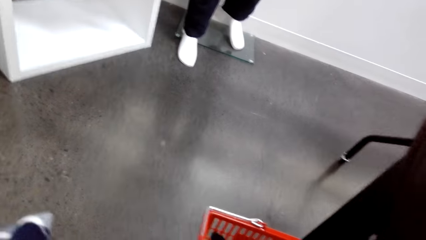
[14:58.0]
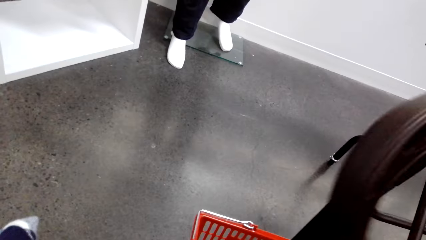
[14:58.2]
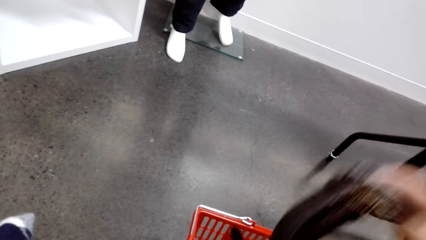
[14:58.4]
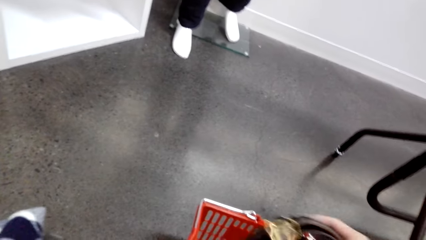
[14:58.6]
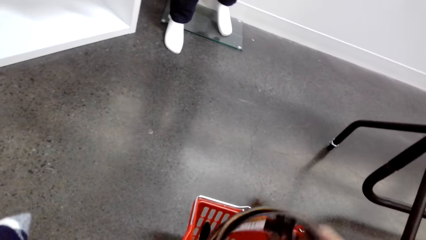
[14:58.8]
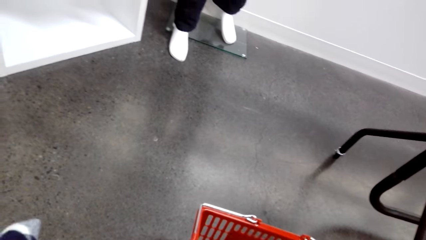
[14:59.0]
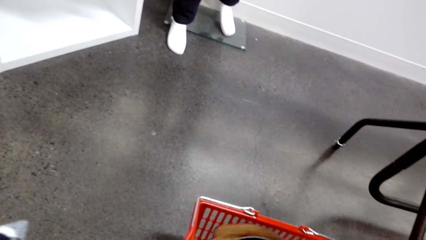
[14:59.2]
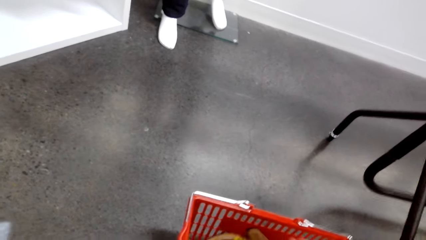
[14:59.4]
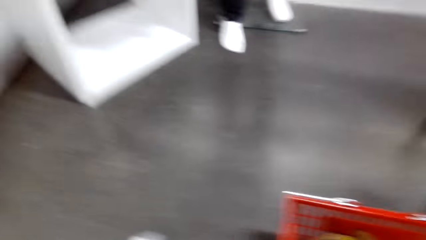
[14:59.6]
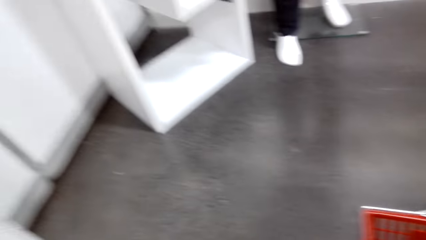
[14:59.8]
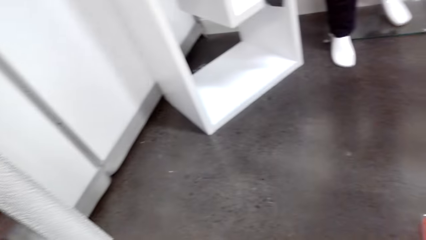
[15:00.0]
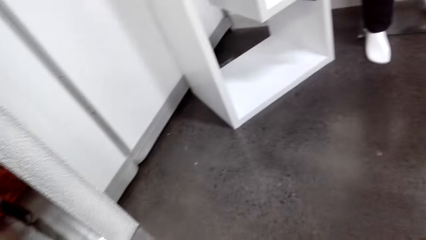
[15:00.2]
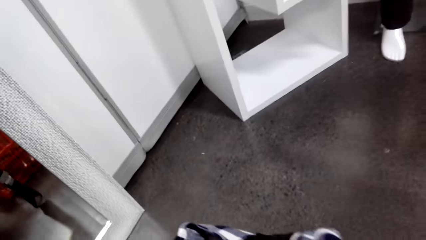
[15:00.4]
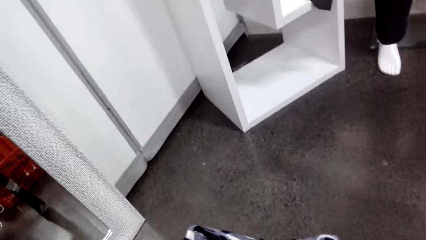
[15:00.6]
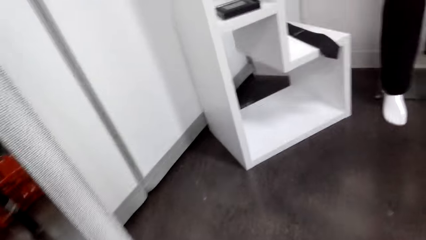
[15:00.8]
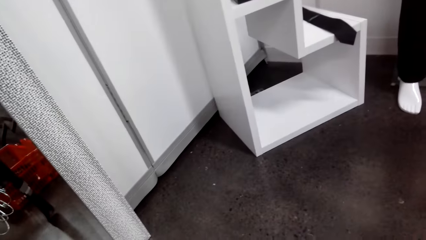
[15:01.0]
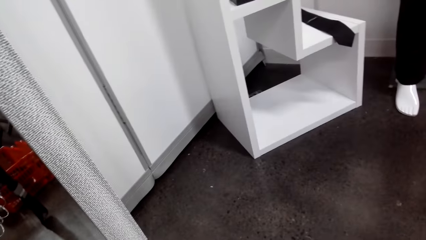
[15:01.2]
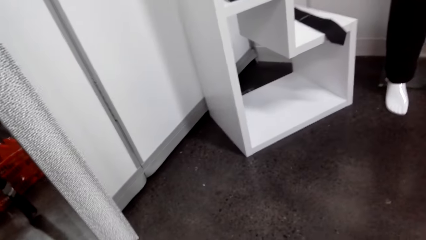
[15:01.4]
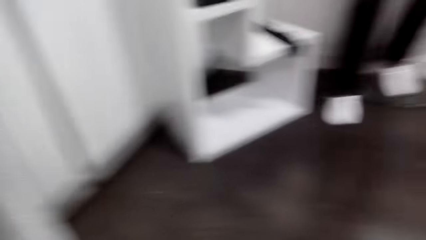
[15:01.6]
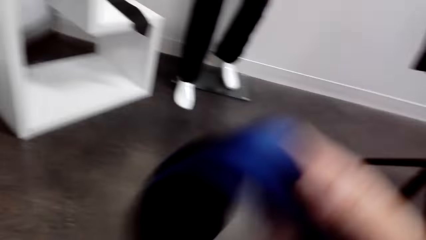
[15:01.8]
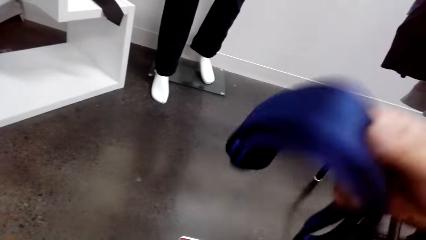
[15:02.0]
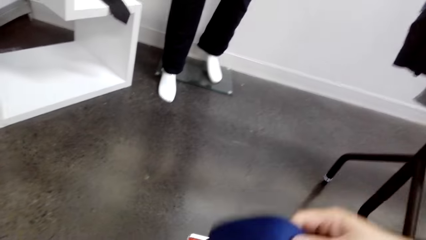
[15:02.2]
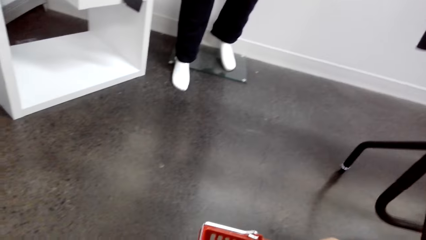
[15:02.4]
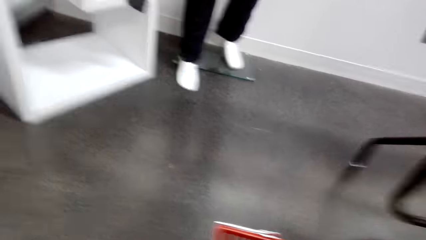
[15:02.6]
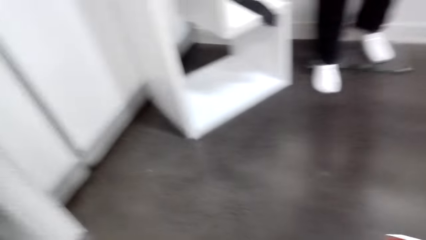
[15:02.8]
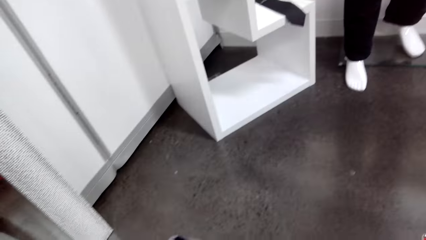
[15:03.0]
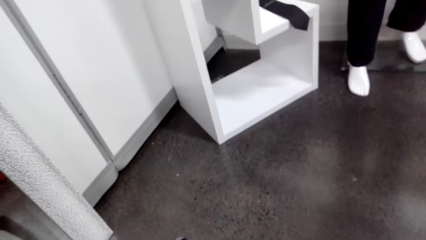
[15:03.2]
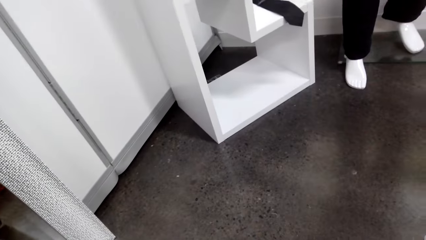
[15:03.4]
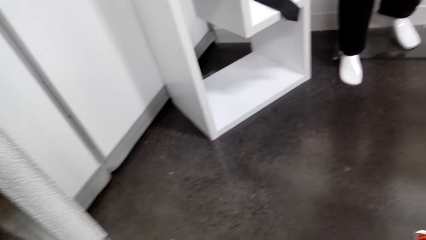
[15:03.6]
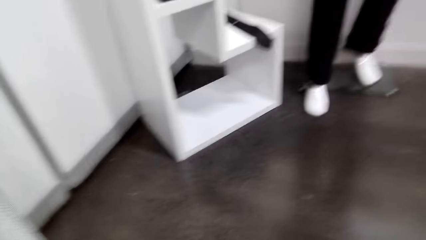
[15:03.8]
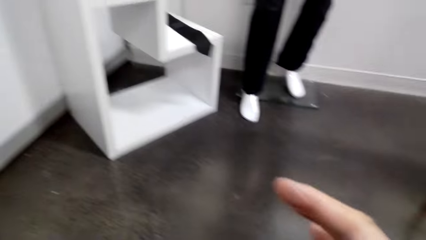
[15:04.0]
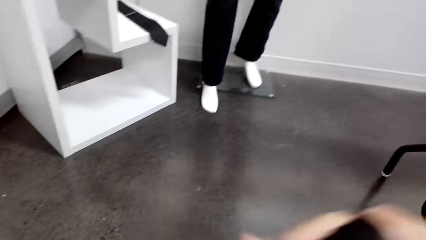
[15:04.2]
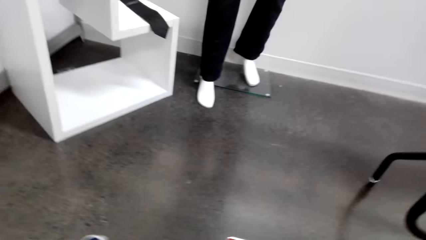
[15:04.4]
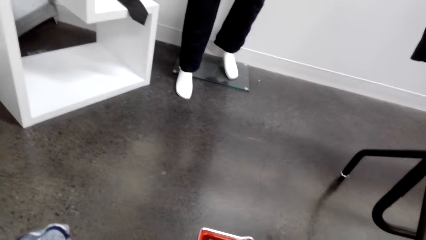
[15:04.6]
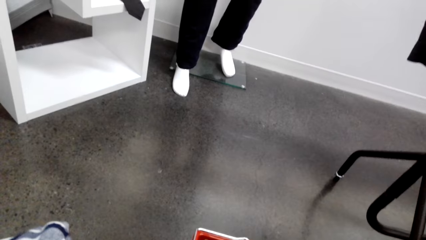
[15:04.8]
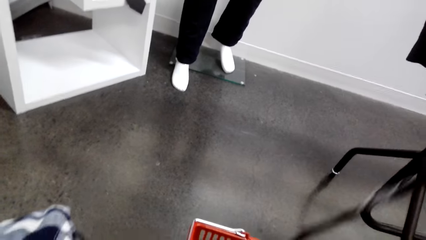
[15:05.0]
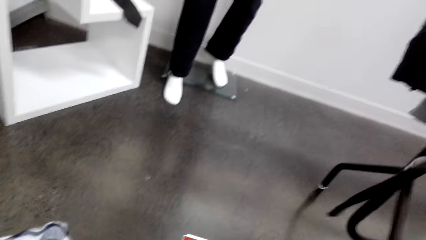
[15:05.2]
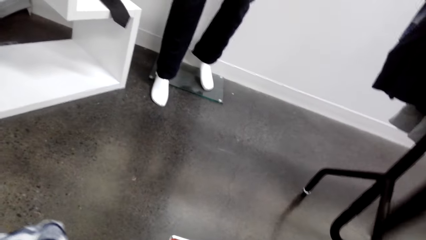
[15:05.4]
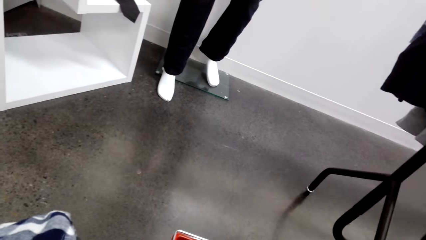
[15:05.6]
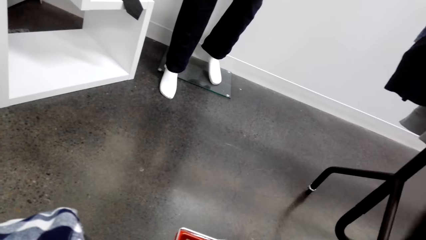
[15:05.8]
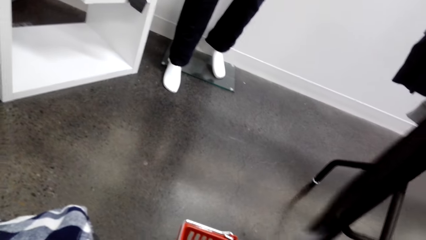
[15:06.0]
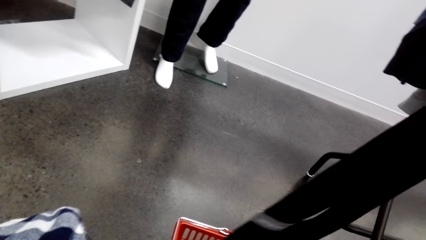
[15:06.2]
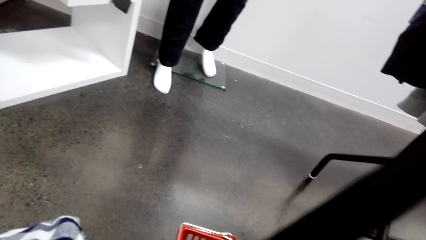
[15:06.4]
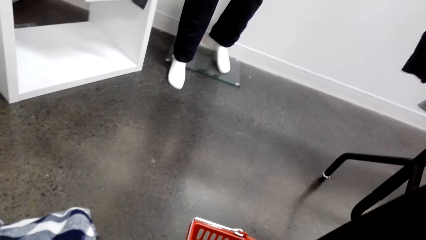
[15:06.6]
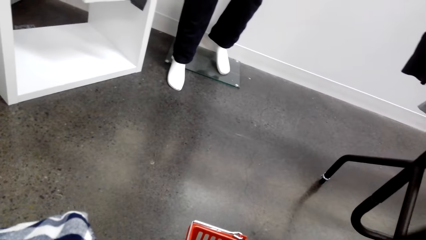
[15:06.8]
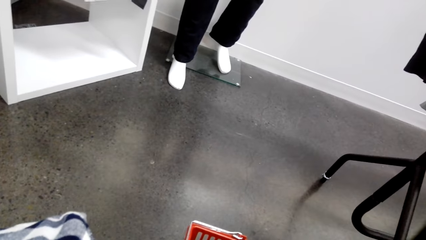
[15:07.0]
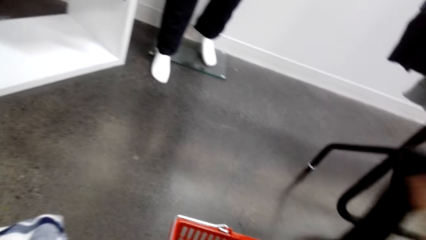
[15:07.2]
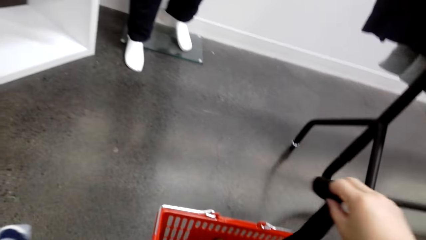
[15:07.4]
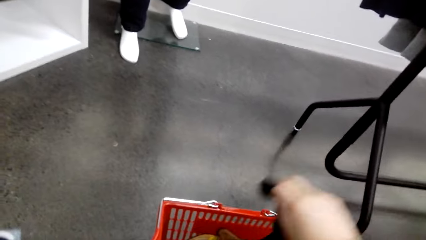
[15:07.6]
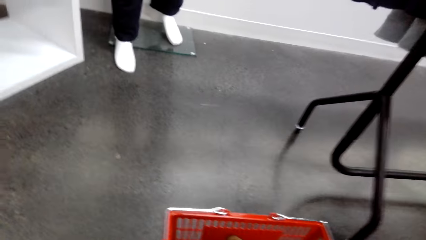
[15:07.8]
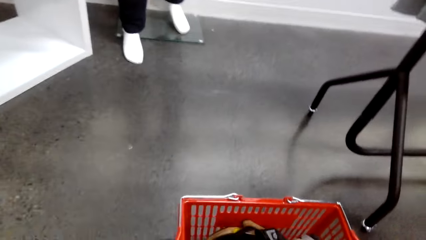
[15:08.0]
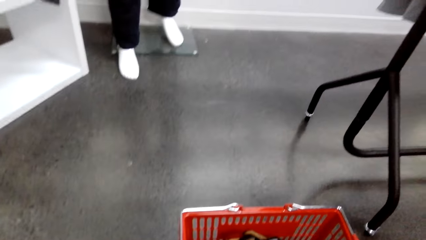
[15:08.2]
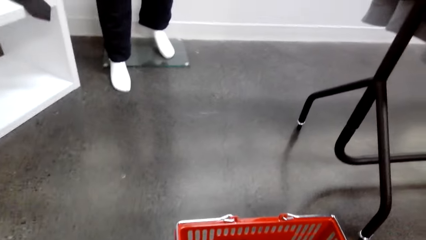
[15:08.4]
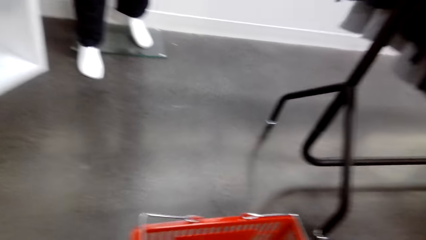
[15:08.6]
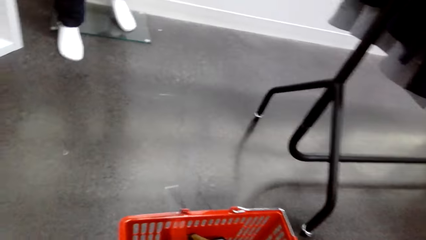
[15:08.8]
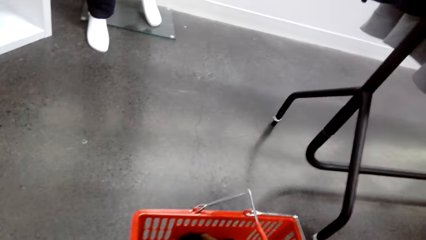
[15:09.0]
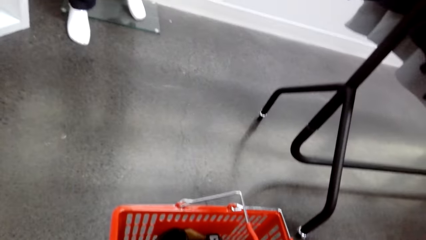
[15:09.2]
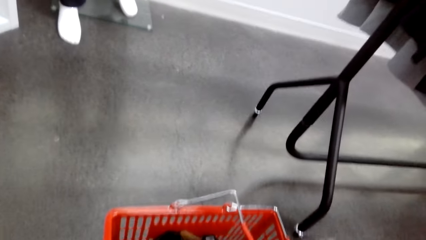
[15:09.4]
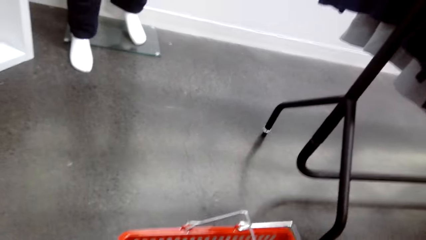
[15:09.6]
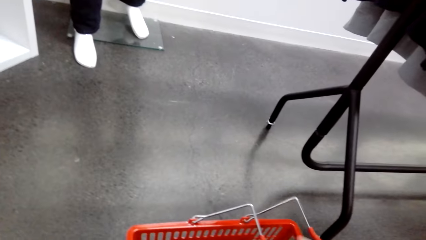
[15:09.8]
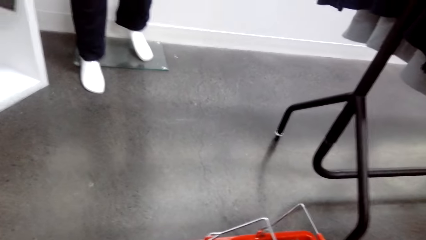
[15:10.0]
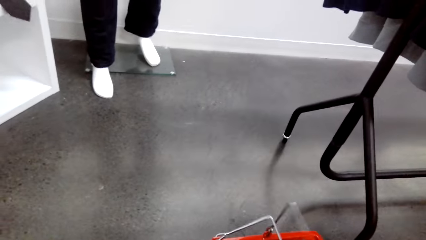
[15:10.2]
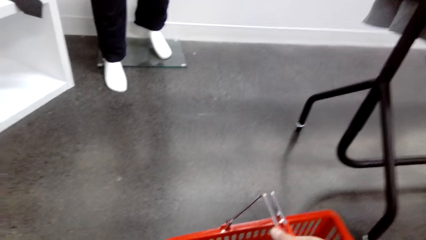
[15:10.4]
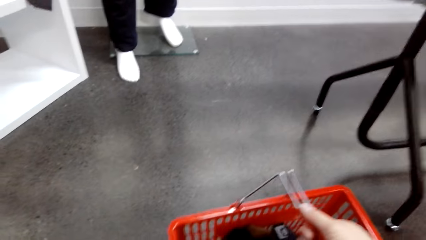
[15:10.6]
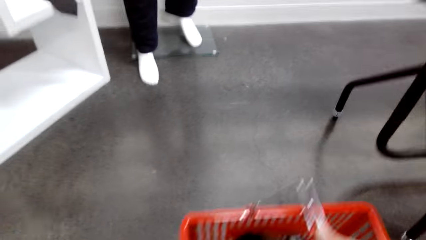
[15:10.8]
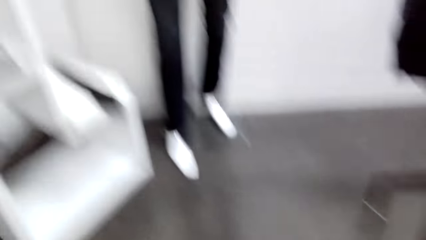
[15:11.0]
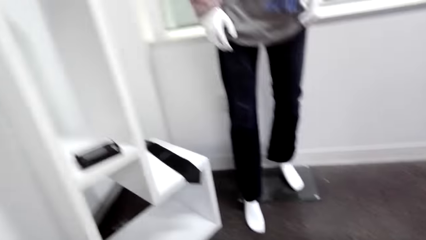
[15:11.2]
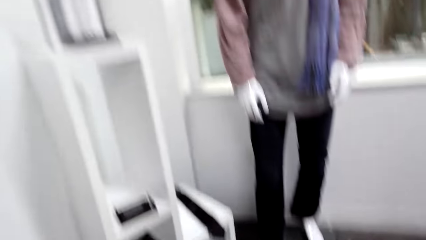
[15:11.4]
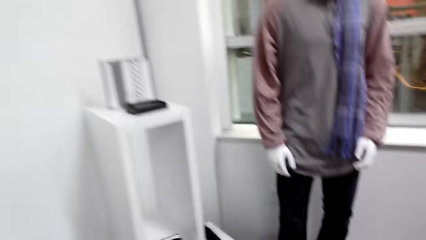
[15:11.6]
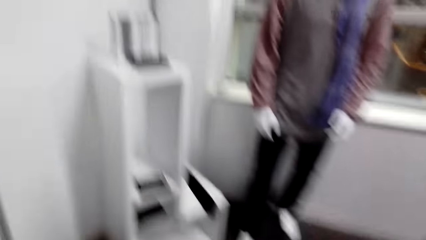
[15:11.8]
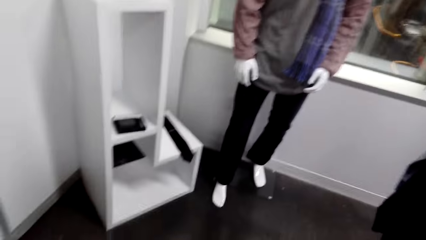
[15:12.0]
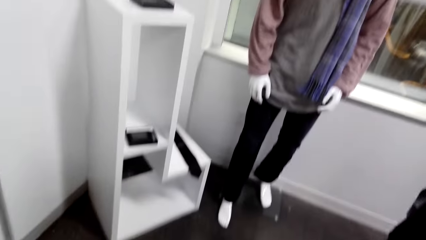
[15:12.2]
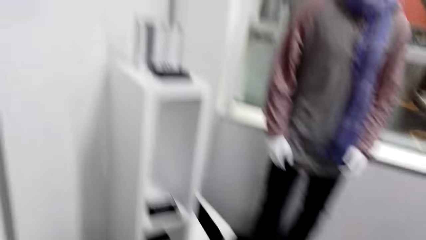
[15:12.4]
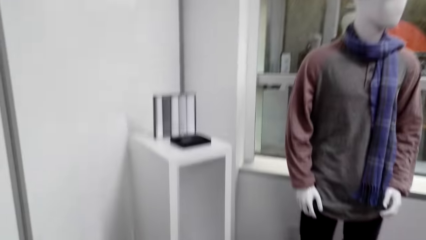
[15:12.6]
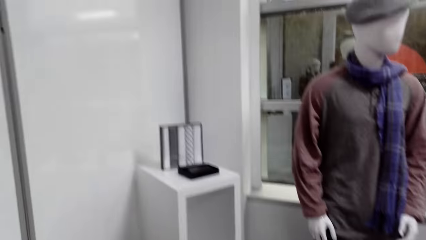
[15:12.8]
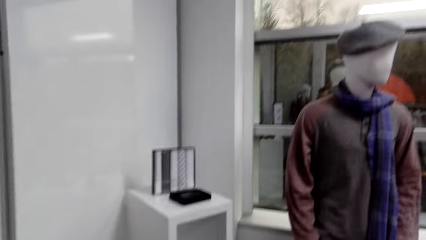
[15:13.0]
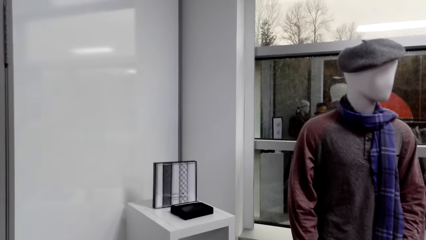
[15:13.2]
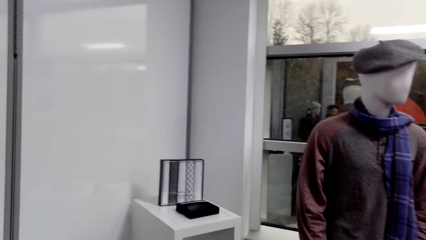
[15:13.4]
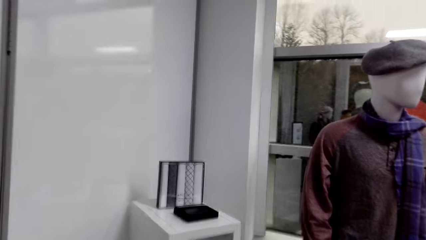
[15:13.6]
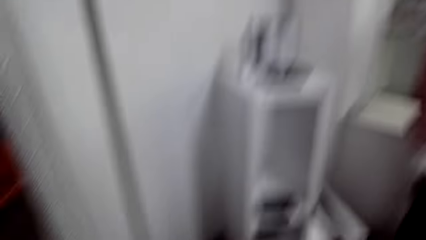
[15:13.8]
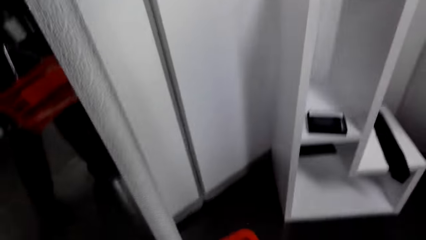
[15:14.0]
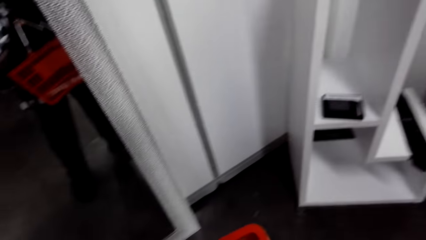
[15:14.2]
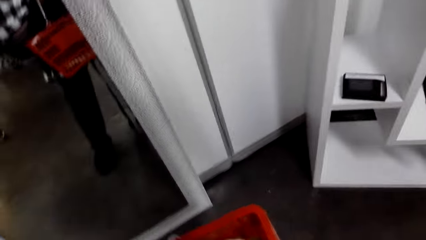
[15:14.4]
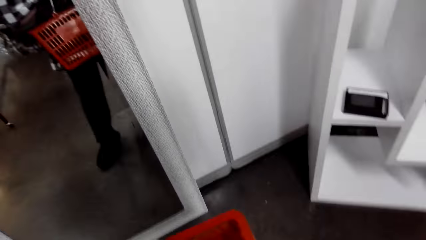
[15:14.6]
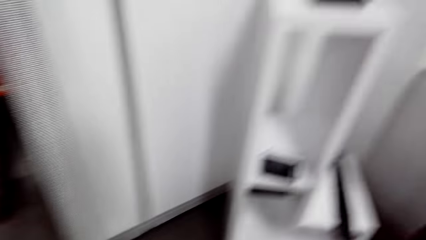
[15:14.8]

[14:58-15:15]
The camera wearer puts belts in the shopping basket. They put a tie in the shopping basket. They look around. They put the tie in the shopping basket. They pick up the shopping basket.
